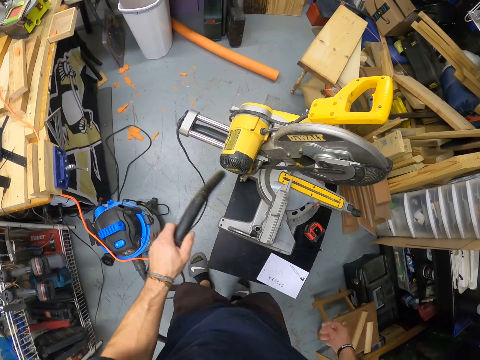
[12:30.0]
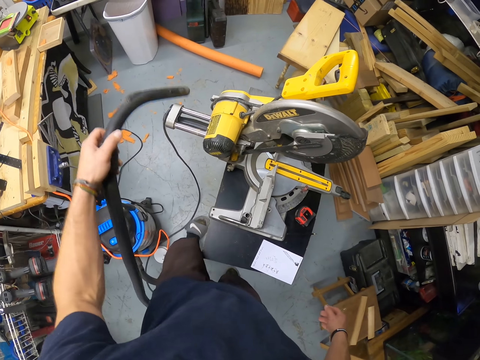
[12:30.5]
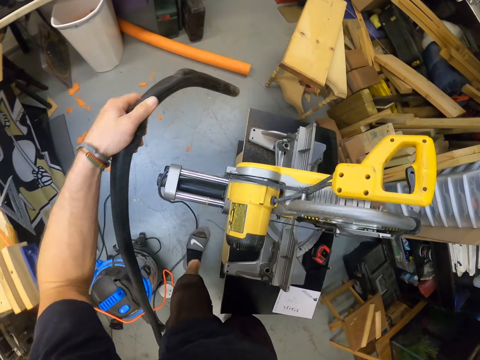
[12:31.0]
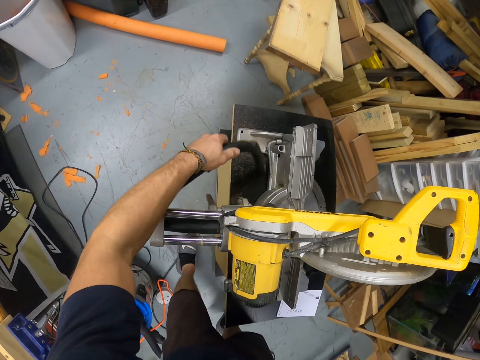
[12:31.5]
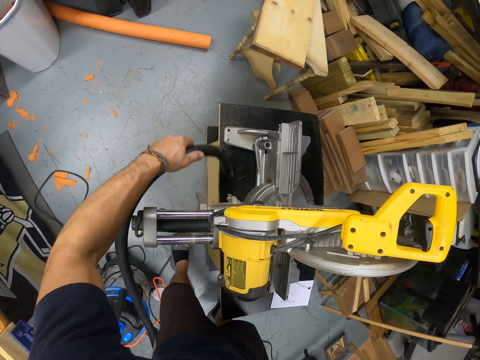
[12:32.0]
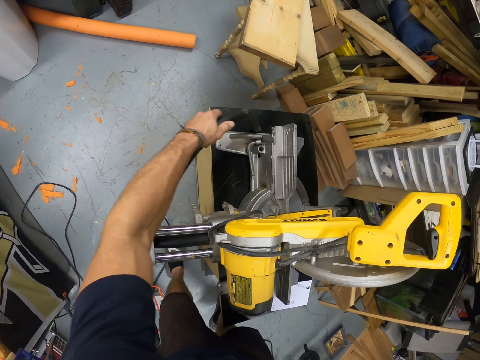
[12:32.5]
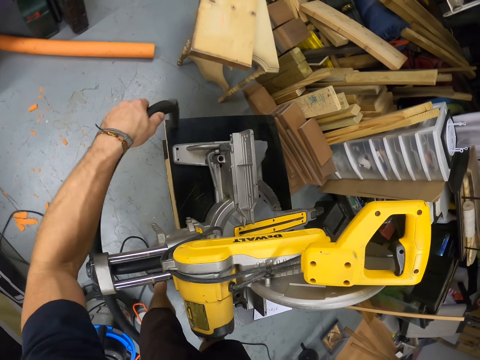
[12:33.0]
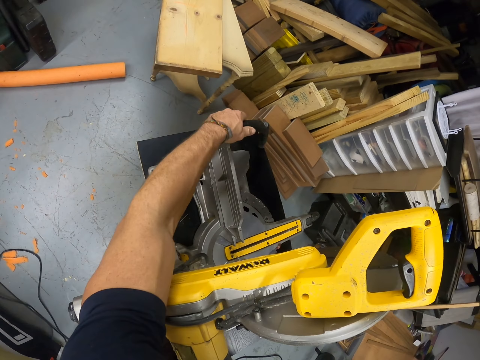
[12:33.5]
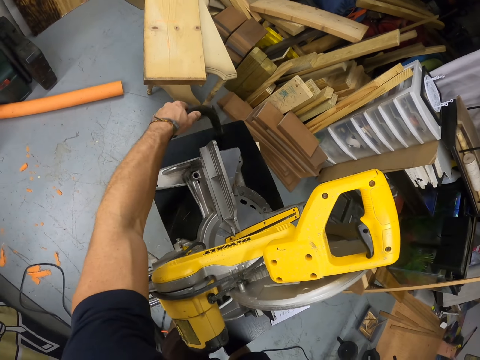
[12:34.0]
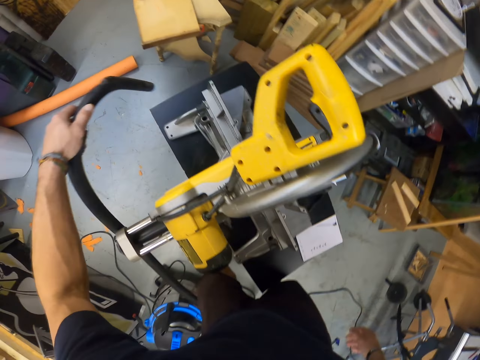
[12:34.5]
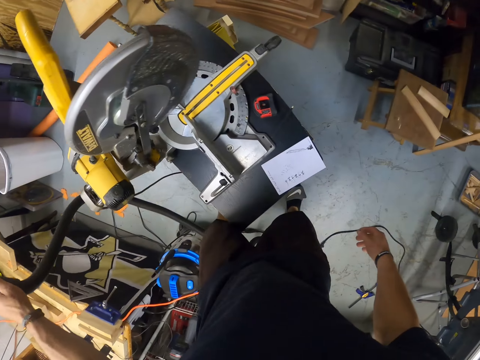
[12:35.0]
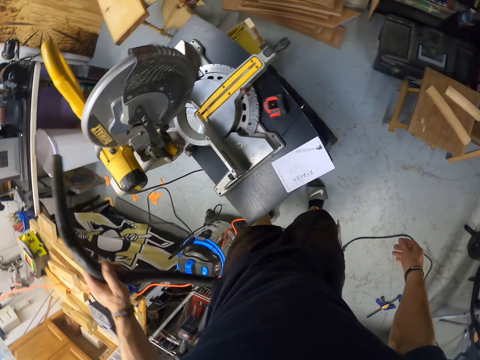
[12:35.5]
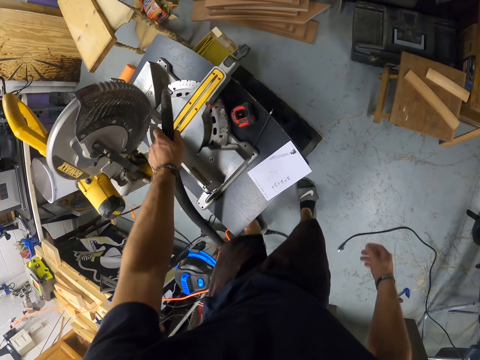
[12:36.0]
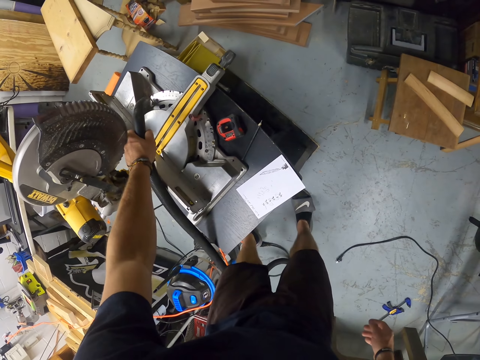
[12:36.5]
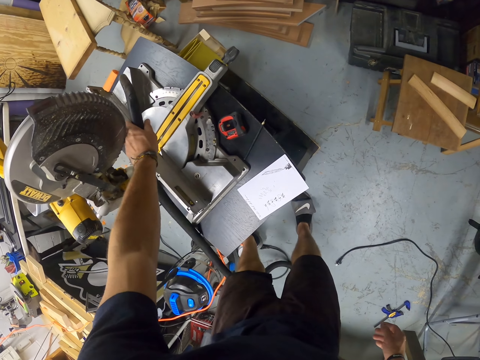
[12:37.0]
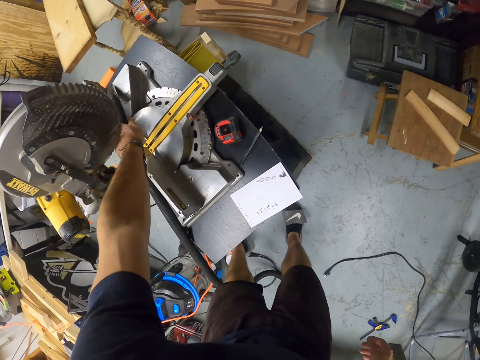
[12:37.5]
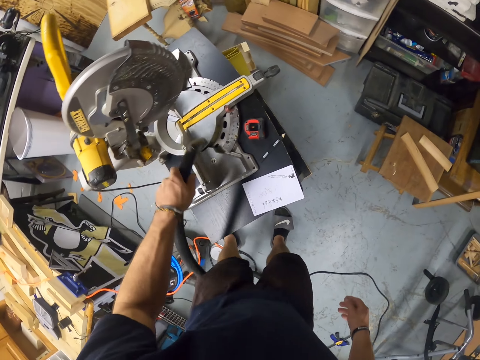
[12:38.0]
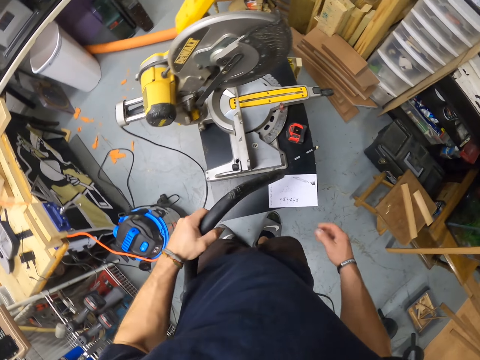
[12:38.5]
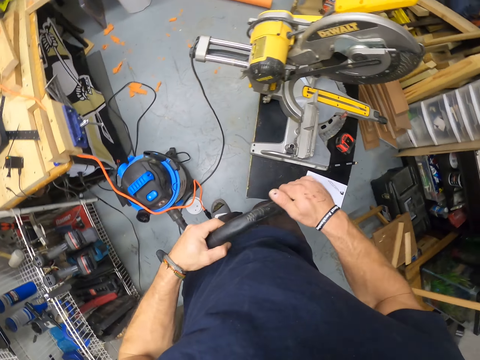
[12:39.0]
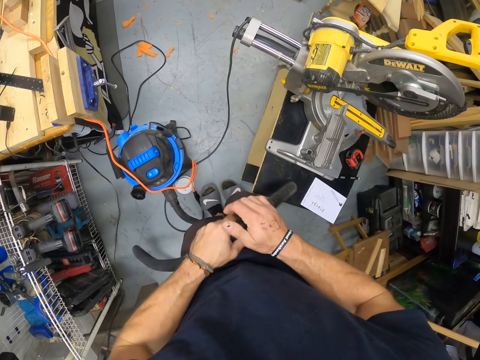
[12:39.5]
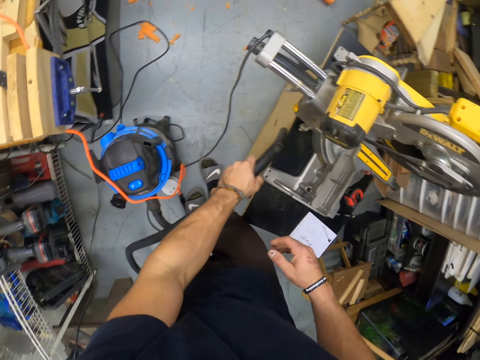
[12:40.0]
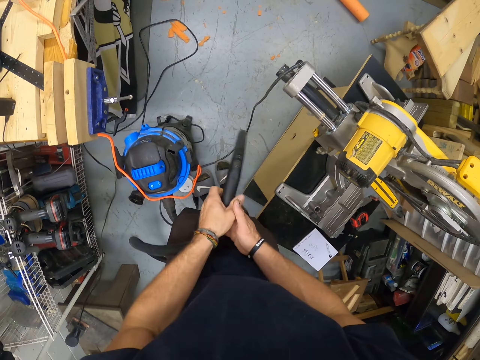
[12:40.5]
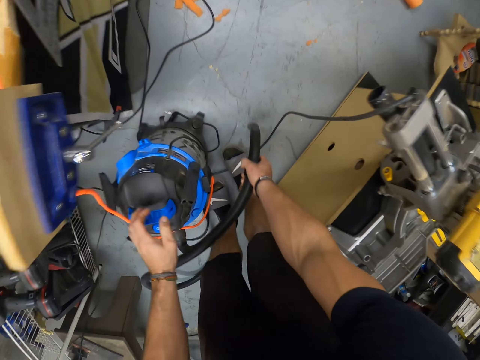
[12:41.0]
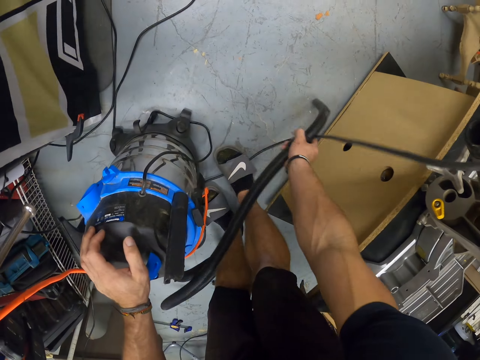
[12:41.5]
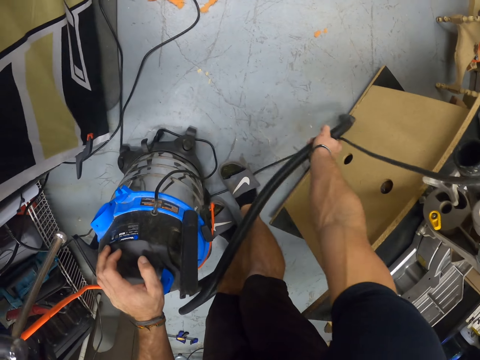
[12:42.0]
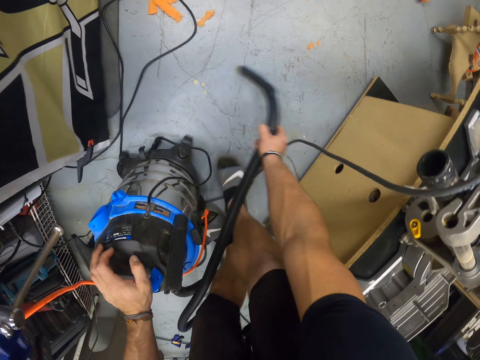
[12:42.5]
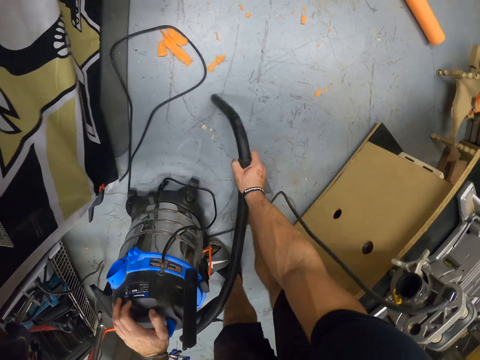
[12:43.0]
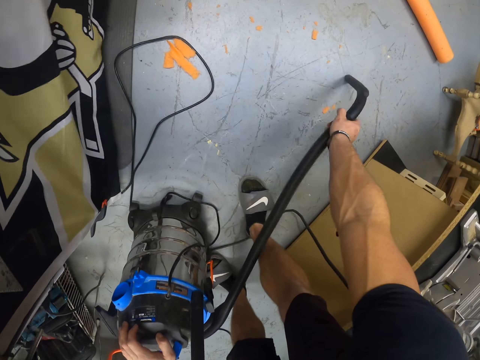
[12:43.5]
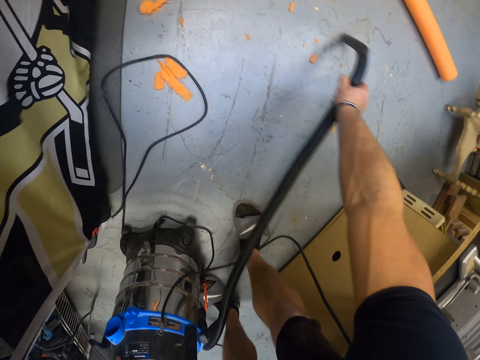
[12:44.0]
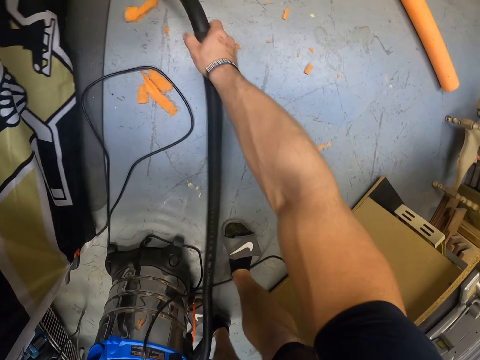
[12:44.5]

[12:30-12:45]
The camera wearer holds the vacuum cleaner with both hands. He vacuums the table with the vacuum cleaner with his left hand. He passes the vacuum cleaner from his left hand to his right hand. He vacuums the floor with the vacuum cleaner with his right hand. He places his left hand on the vacuum cleaner.

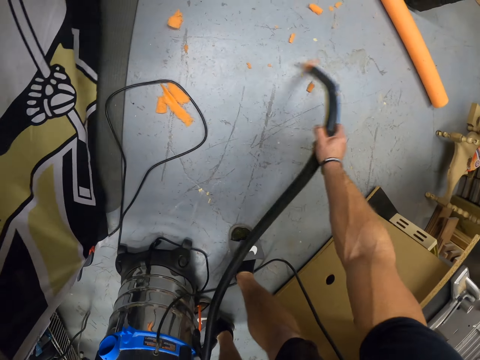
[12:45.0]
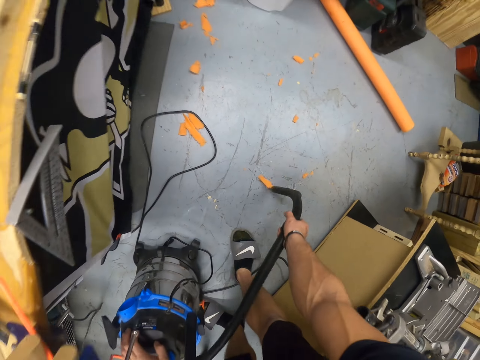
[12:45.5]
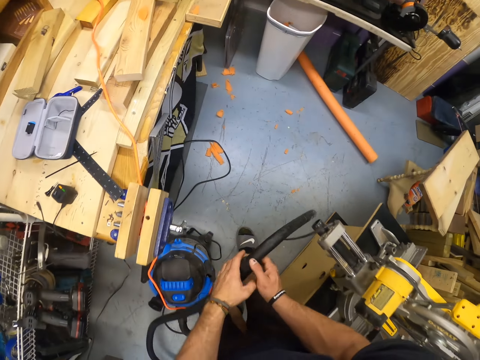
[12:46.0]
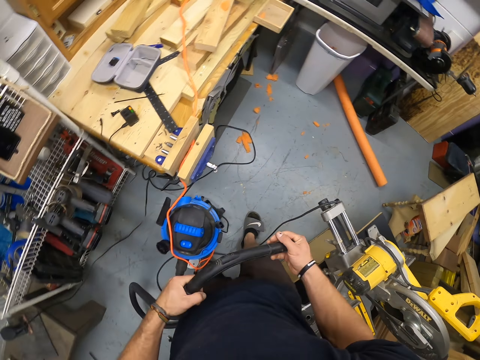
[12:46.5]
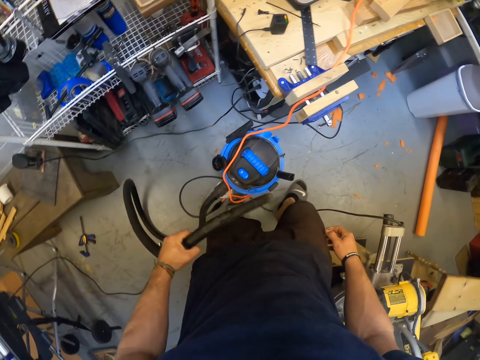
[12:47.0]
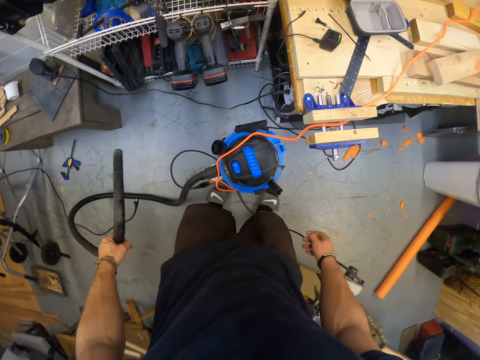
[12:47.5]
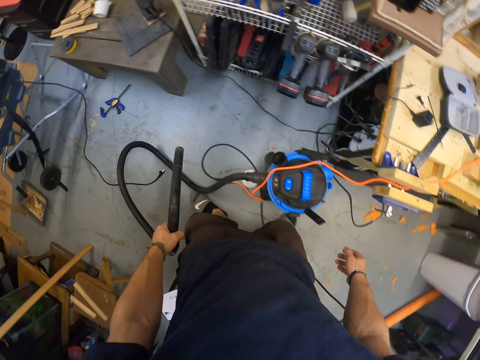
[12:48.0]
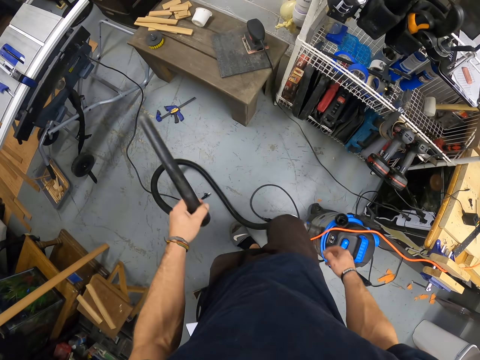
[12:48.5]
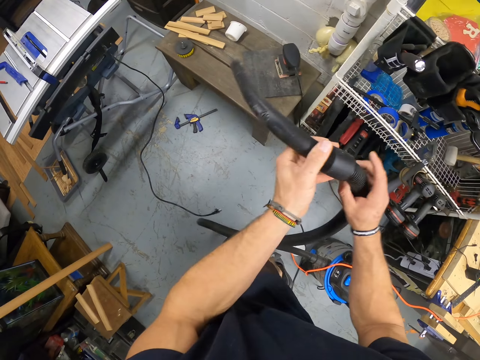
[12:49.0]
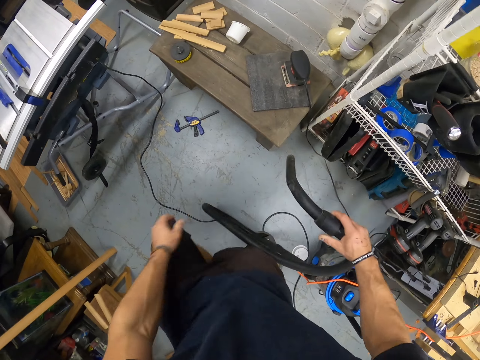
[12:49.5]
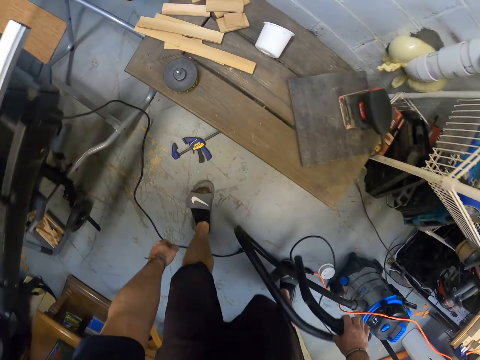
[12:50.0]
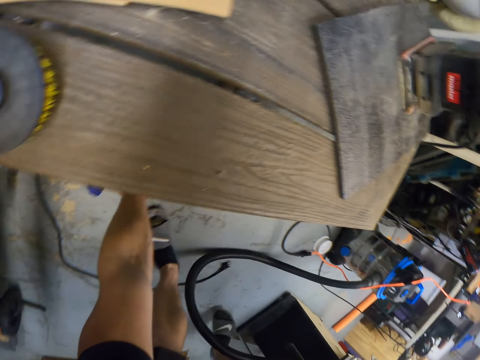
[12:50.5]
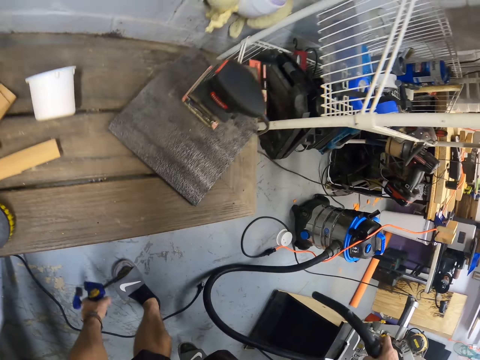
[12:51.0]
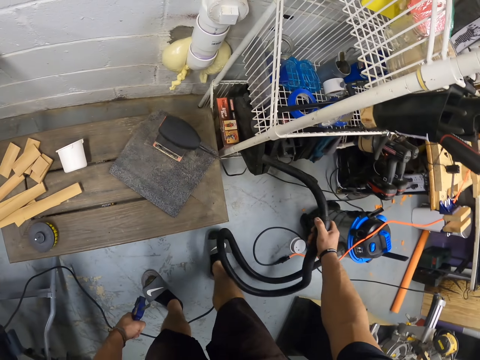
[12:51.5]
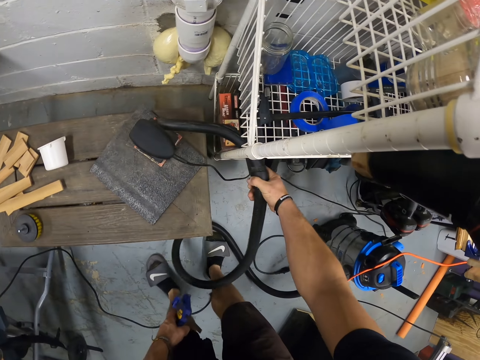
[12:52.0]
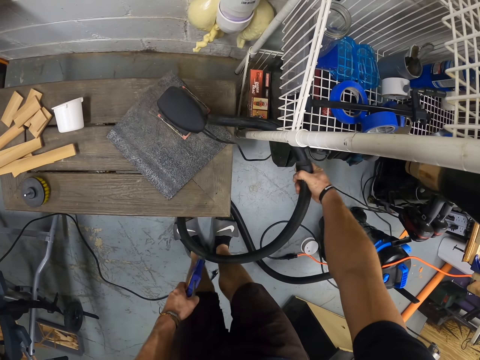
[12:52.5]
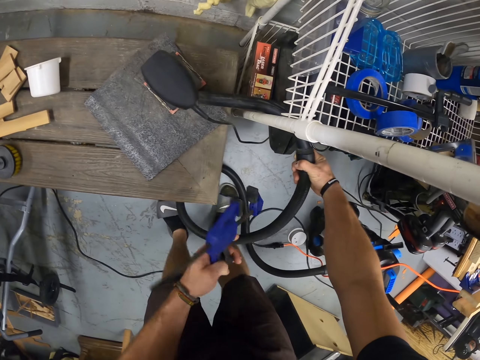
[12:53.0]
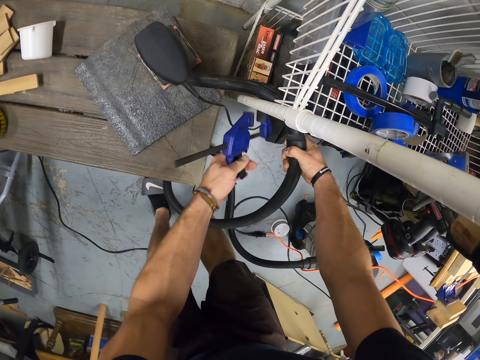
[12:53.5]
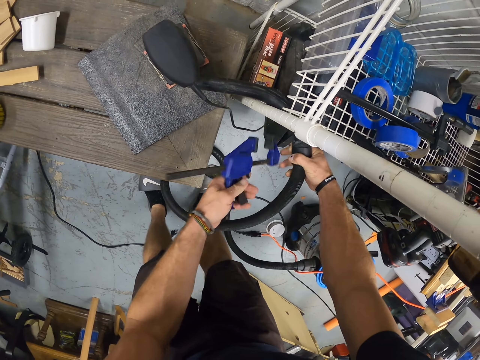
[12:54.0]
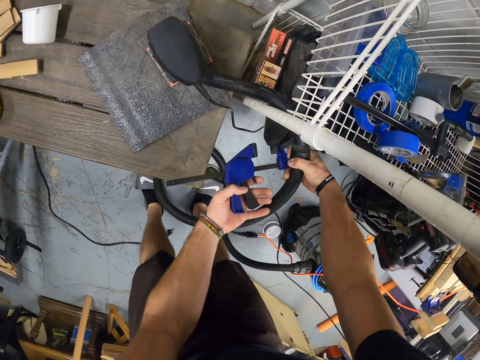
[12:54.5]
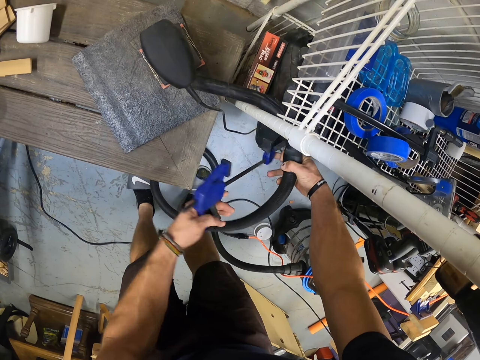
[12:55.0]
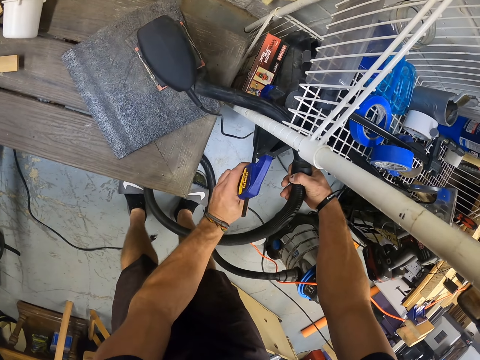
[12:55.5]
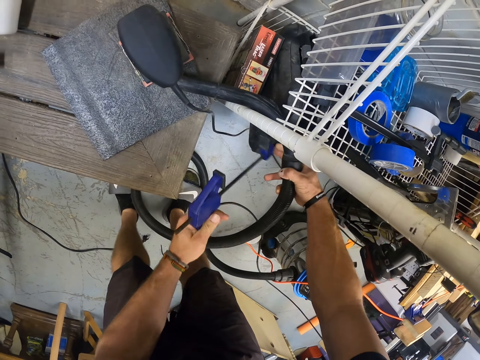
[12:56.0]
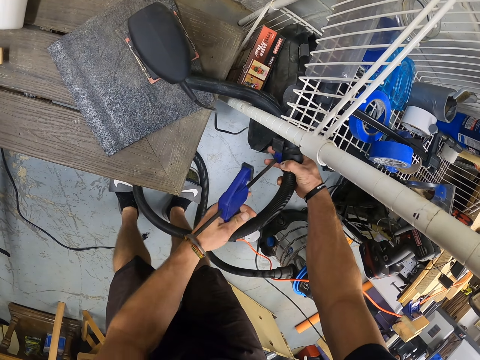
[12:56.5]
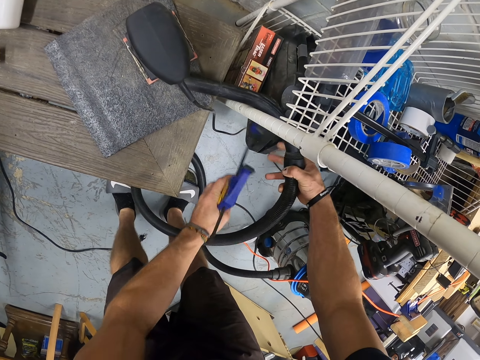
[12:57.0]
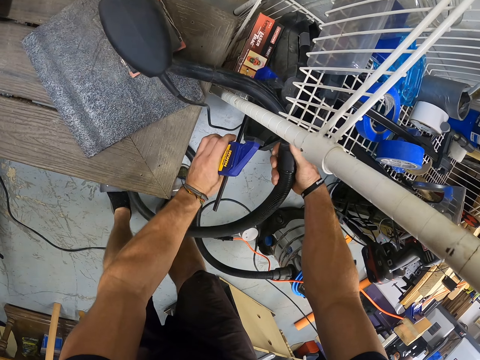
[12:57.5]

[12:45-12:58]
The camera wearer passes the vacuum cleaner or hose pipe from his right hand to his left hand. He passes the vacuum cleaner from his left hand to his right hand. He picks a clamp from the floor with his left hand. He puts the hose pipe in the stand. He holds the clamp with both hands.
